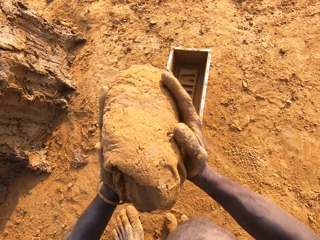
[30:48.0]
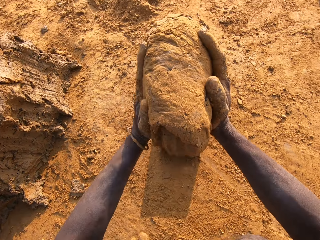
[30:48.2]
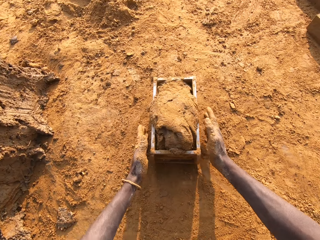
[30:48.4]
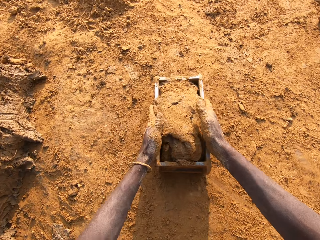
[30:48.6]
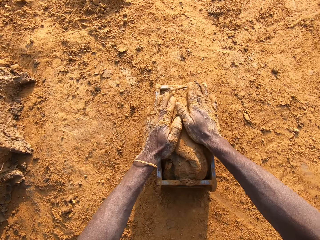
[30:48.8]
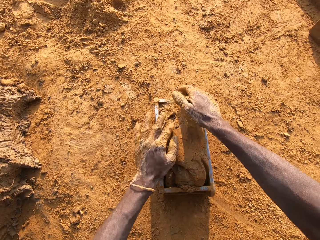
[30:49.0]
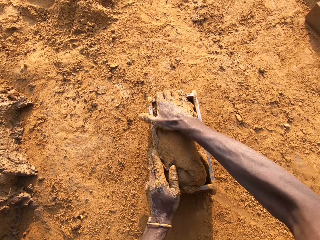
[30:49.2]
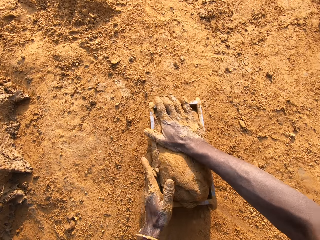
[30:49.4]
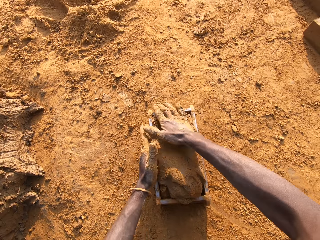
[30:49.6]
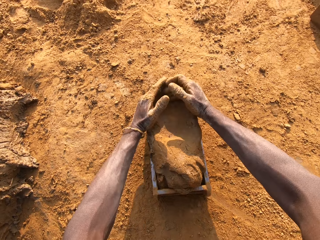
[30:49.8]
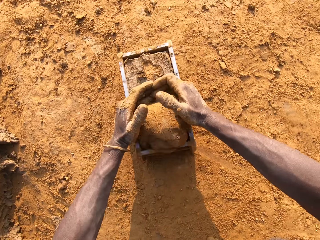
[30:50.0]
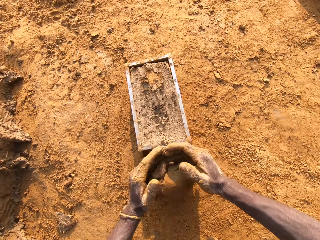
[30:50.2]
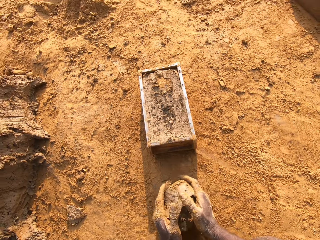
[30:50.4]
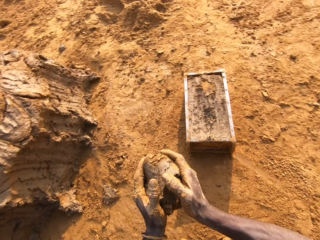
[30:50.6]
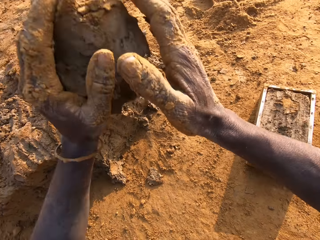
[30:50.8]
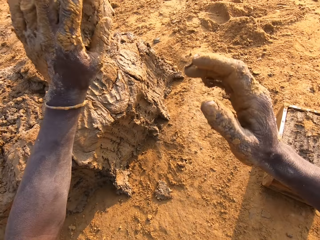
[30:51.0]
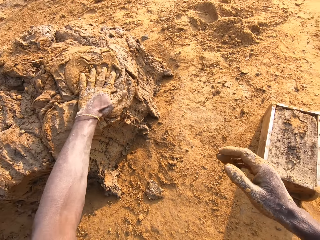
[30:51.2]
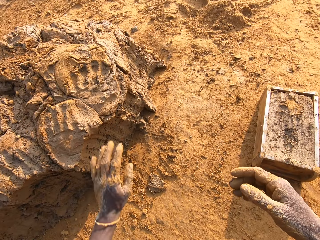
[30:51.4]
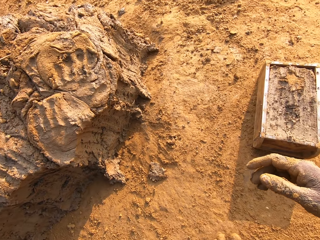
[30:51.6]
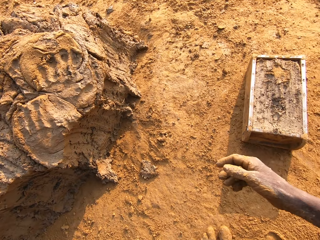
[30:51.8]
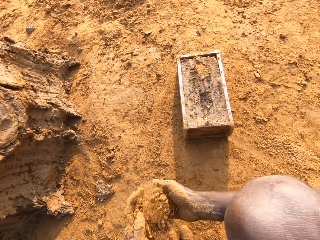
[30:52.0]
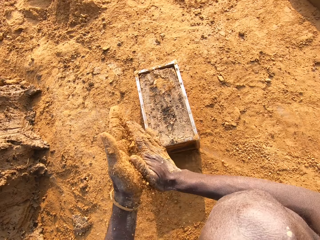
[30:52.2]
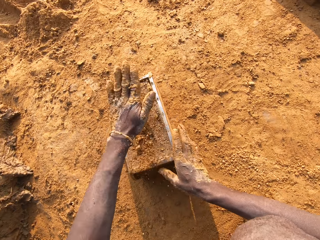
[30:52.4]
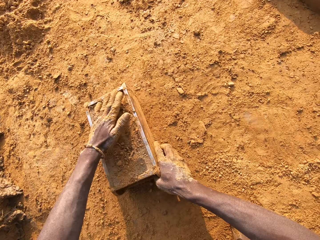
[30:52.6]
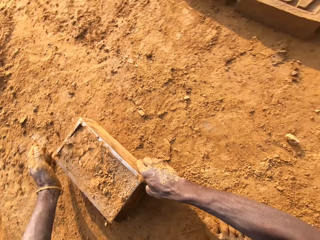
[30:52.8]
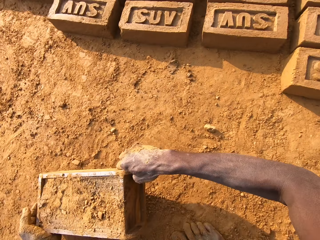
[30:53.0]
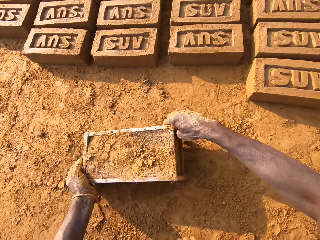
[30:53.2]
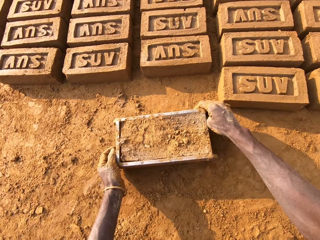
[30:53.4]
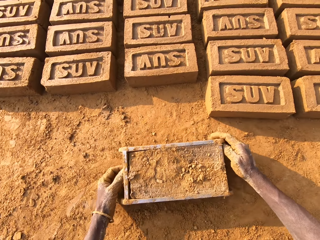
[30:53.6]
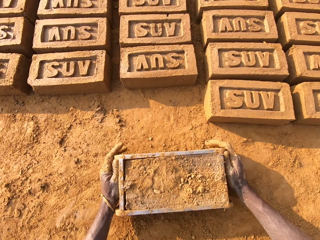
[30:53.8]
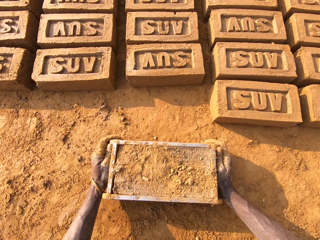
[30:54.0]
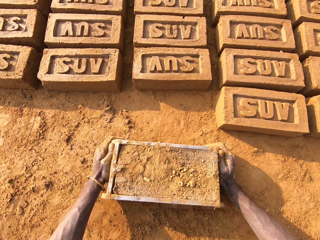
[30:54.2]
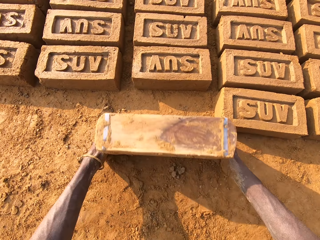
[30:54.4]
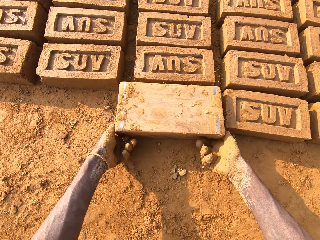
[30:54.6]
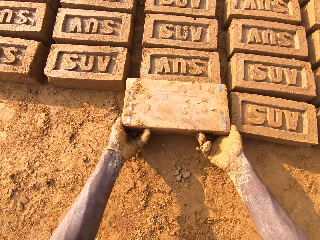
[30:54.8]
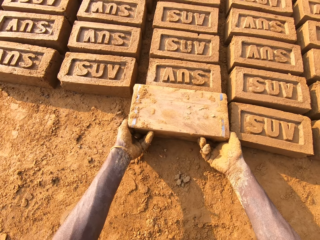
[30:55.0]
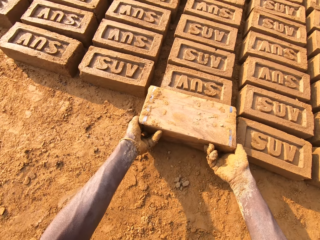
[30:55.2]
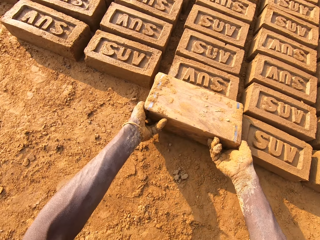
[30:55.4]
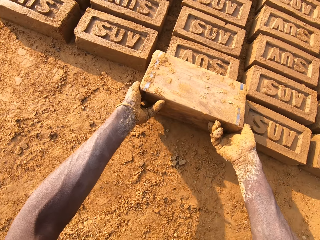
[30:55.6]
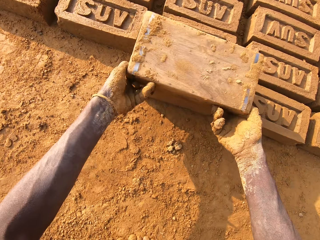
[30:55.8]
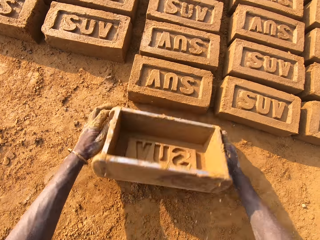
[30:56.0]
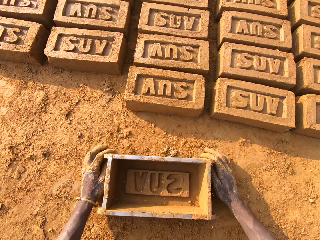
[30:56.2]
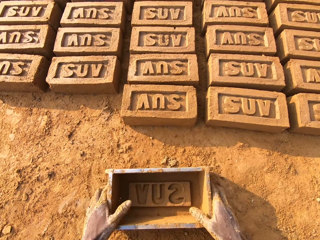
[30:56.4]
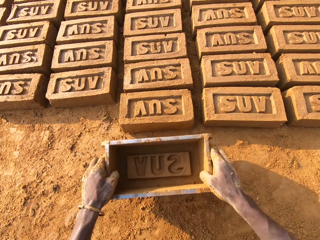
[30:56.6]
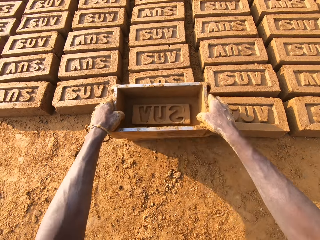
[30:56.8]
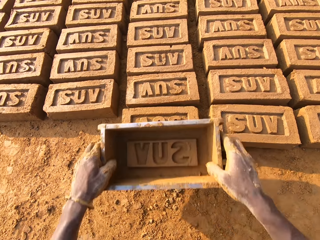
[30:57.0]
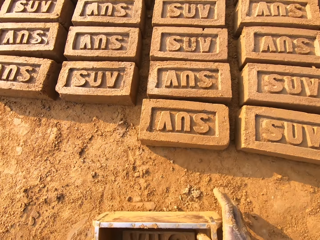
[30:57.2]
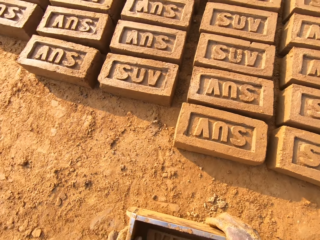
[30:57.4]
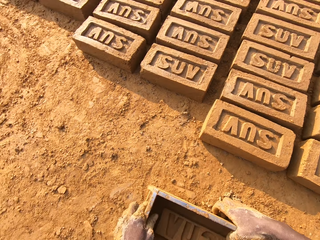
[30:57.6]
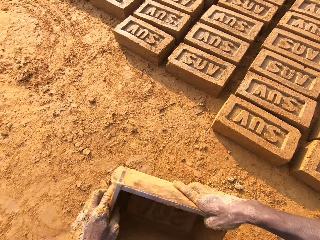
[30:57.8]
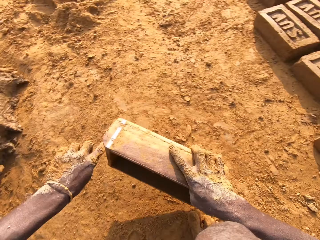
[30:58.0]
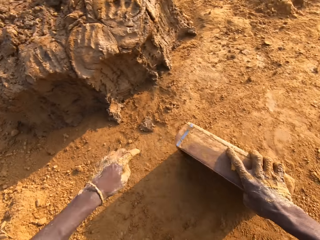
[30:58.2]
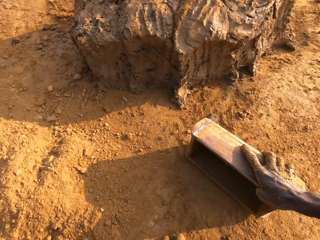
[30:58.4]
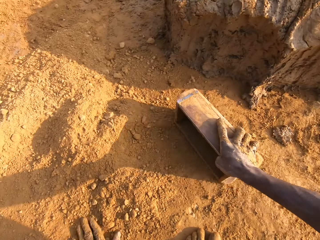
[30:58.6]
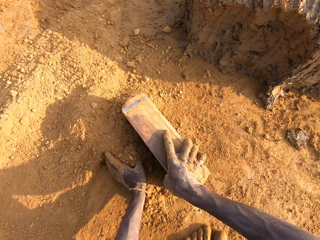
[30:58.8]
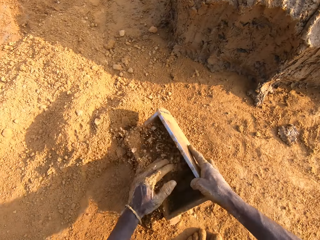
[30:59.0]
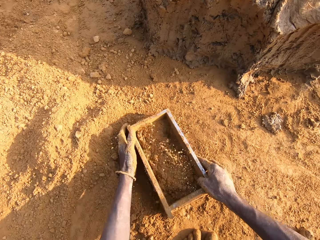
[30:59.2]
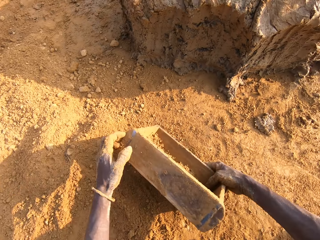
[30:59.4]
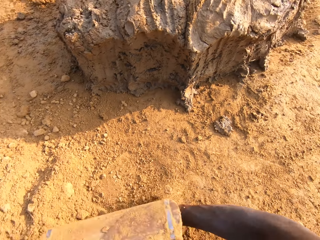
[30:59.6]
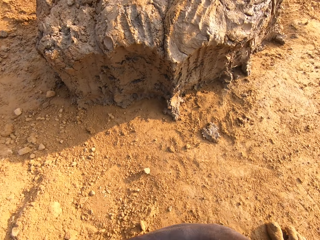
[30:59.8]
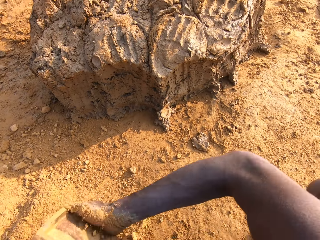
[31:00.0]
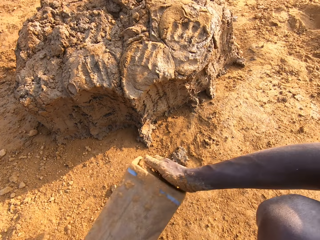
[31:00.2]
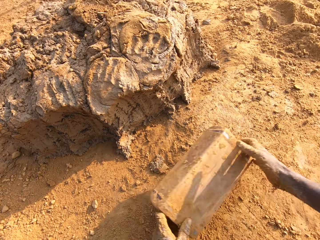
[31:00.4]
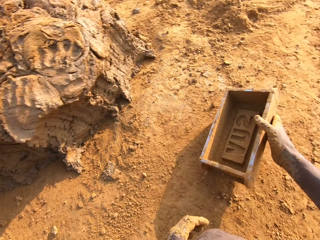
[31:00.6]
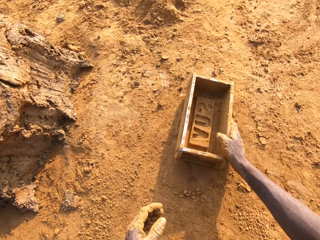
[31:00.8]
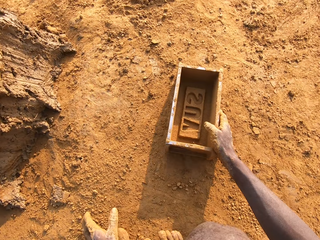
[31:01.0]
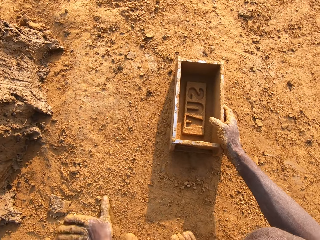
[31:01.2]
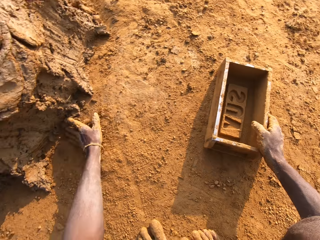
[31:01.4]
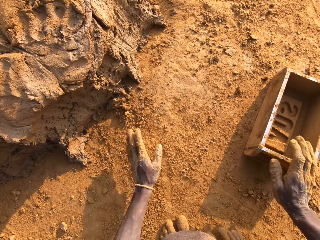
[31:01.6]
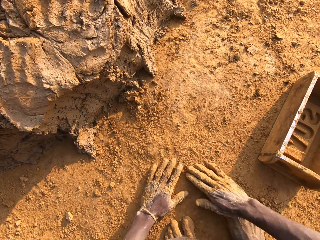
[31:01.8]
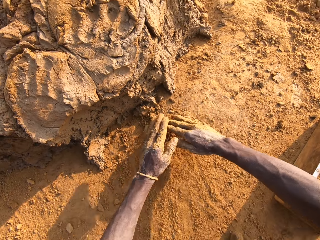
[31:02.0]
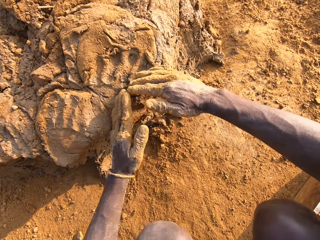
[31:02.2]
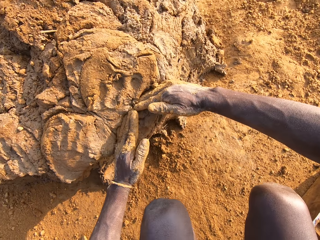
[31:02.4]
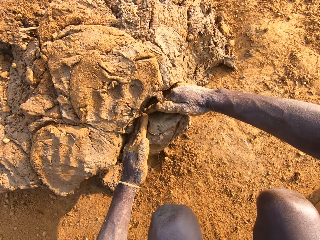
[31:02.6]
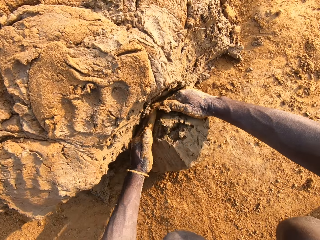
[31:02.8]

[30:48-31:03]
The camera wearer loads the mortar into the brick mold. He scrapes the mortar from the brick mold with his hands. He drops the mortar in his hand on the heap of mortar. He touches sand on the ground with his left hand. He rubs his hands together. He puts dry soil on the mud in the brick mold. He hits the mortar in the brick mold with his left hand. He moves the brick mold closer to the bricks on the ground. He flips the brick mold upside down. He molds the brick. He removes the brick mold from the brick. He puts the brick mold on the ground. He picks the brick mold from the ground. He taps the brick with the brick mold. He moves the brick mold to the sandy part. He packs the sand with the brick mold. He pours out the sand from the brick mold on the ground. He puts the brick mold on the ground. He slides his hands on the ground. He spreads the soil on the ground. He cuts out mortar from the heap of mortar with his hands.

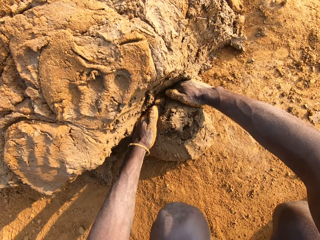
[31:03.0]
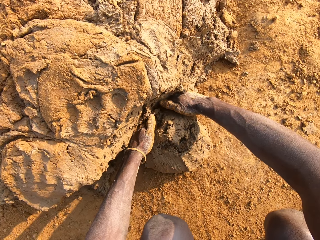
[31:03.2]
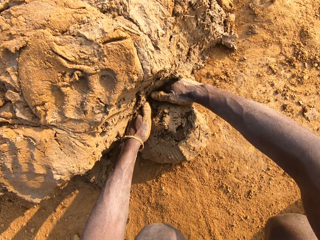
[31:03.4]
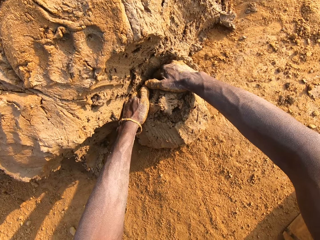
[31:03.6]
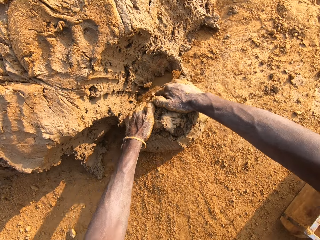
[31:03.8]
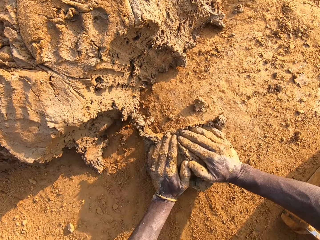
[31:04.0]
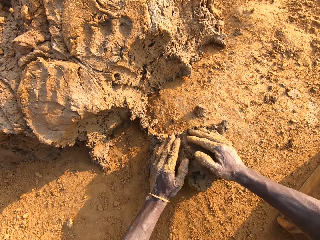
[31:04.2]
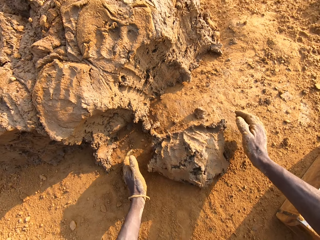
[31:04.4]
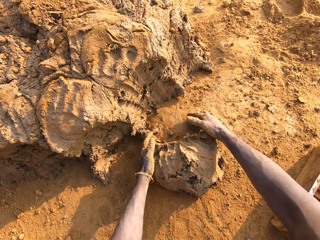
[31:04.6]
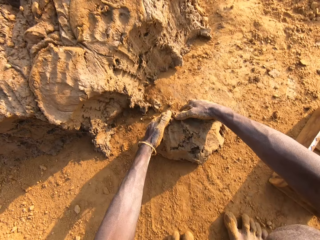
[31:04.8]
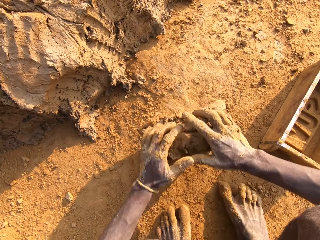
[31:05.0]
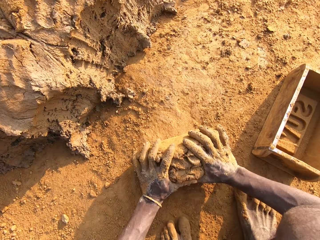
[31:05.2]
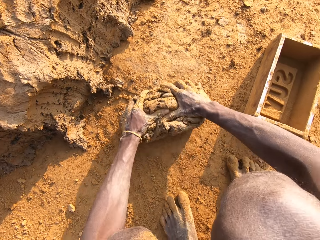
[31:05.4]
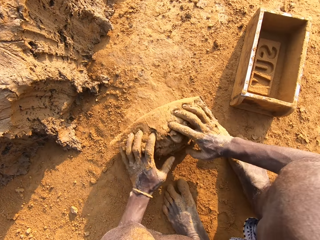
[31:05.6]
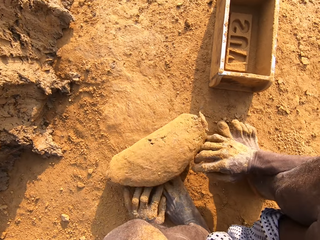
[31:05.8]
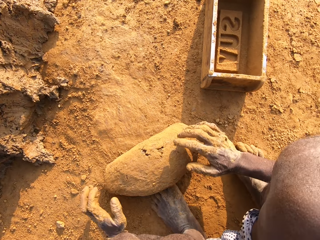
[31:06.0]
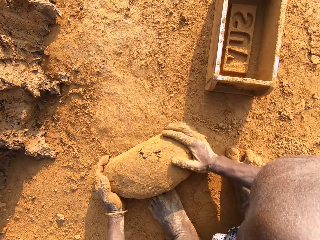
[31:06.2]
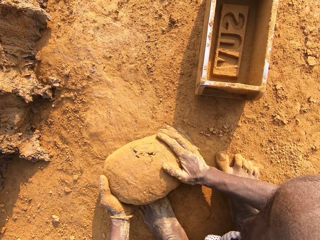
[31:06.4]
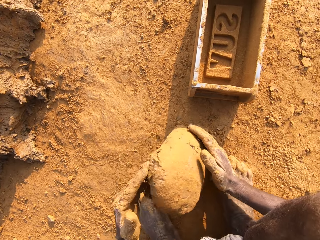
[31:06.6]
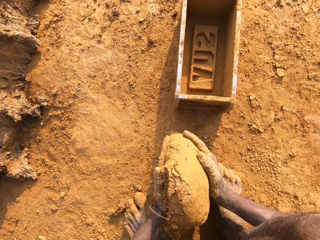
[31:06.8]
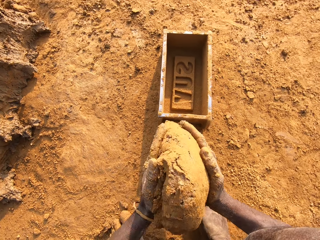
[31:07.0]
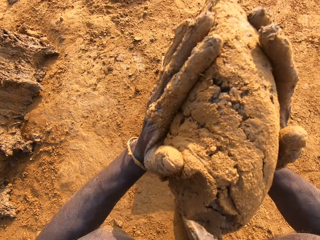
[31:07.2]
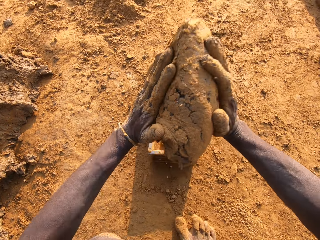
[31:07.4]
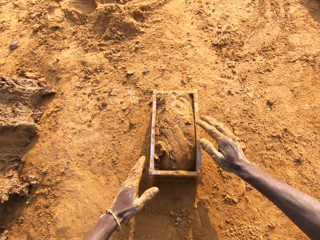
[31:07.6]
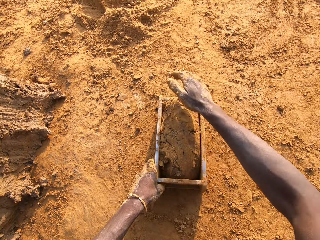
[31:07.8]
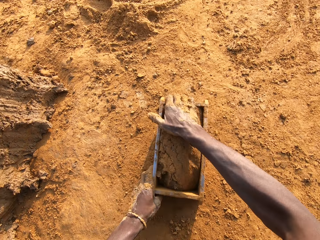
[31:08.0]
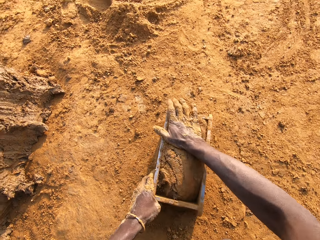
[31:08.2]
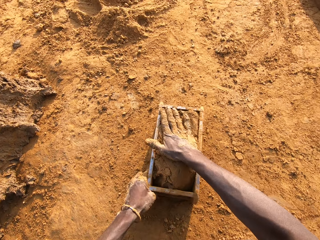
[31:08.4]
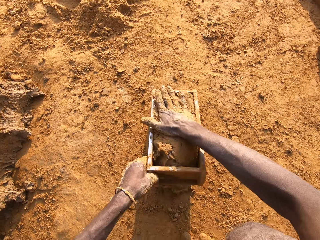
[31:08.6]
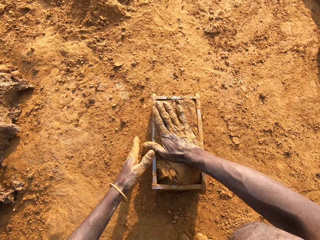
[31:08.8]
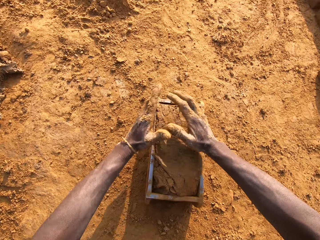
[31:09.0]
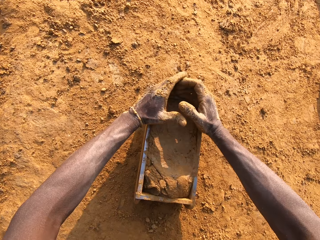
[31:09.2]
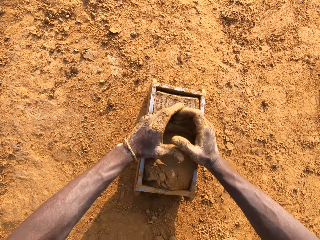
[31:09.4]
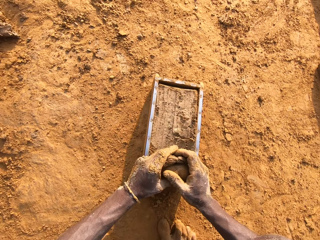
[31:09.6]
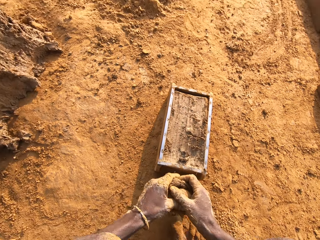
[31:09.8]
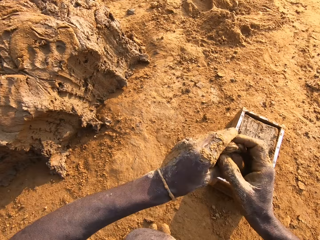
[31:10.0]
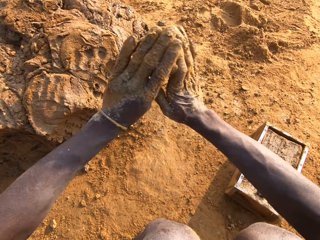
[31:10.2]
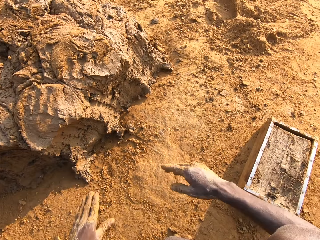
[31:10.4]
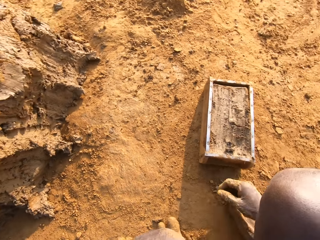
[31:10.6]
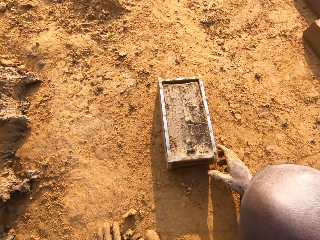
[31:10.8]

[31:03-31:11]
The camera wearer puts mud in the brick mould. He molds the mortar on the ground. He loads the mortar into the brick mold. He scrapes the mortar from the brick mold with his hands. He drops the mortar in his hand on the heap of mortar.
